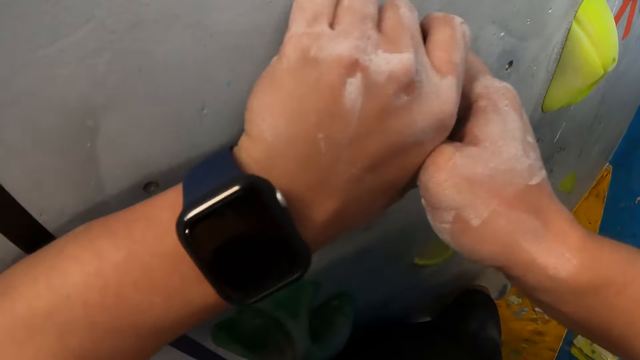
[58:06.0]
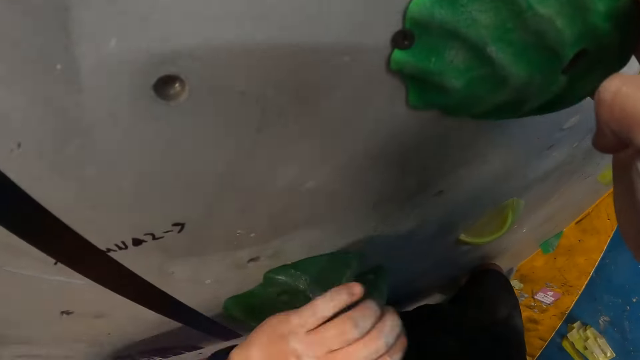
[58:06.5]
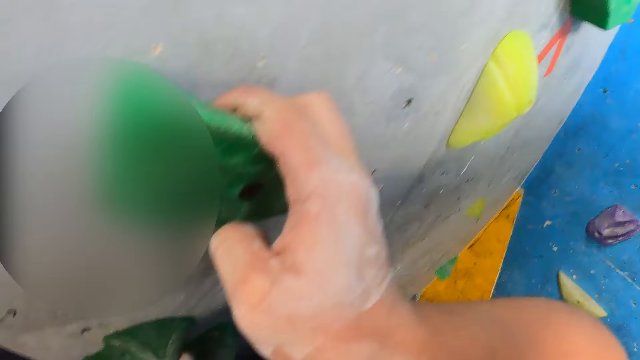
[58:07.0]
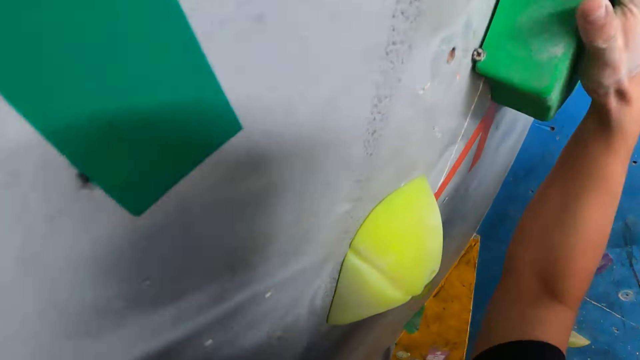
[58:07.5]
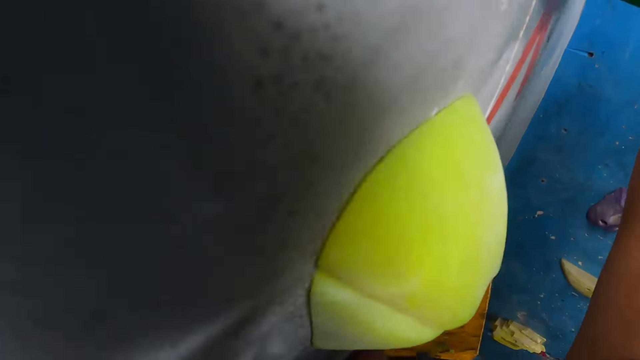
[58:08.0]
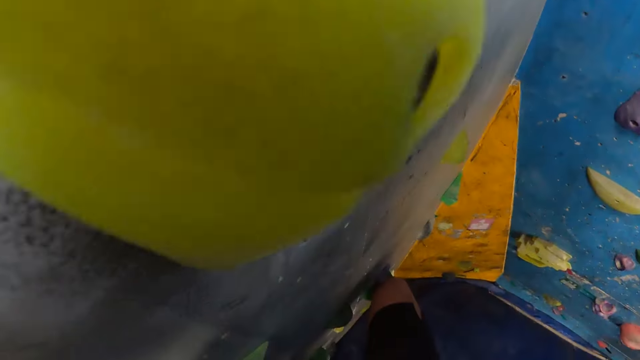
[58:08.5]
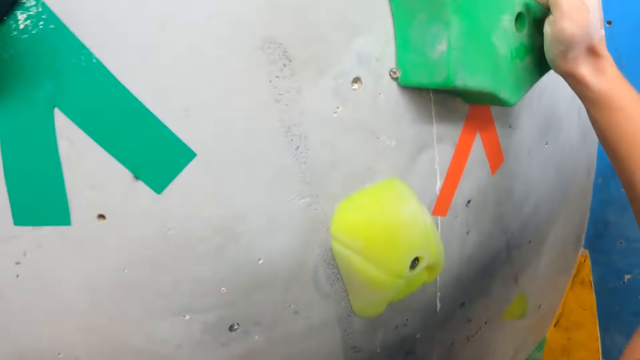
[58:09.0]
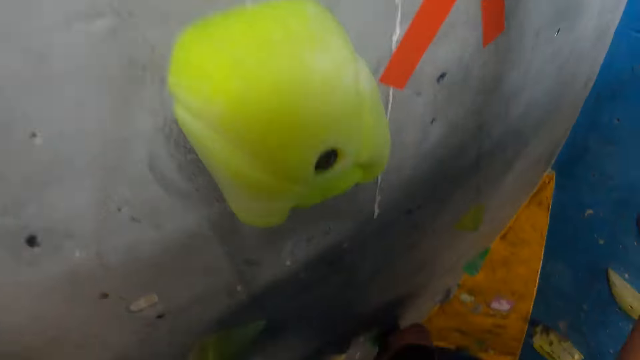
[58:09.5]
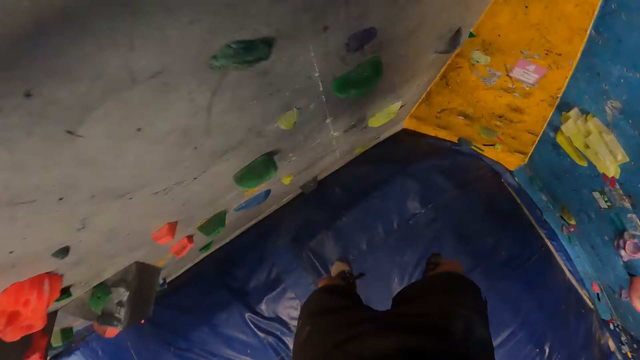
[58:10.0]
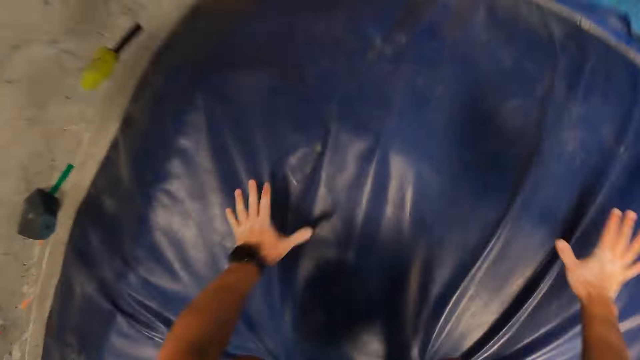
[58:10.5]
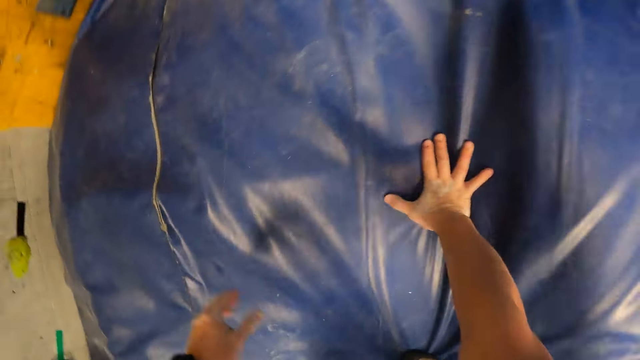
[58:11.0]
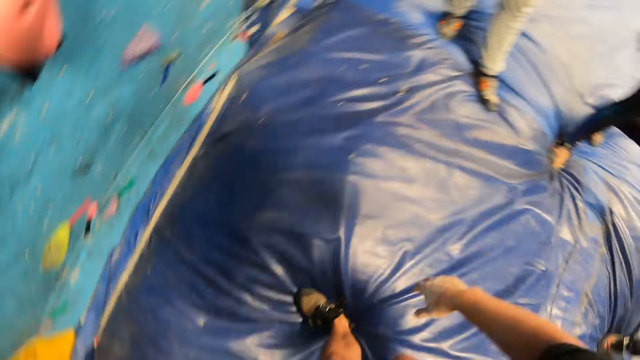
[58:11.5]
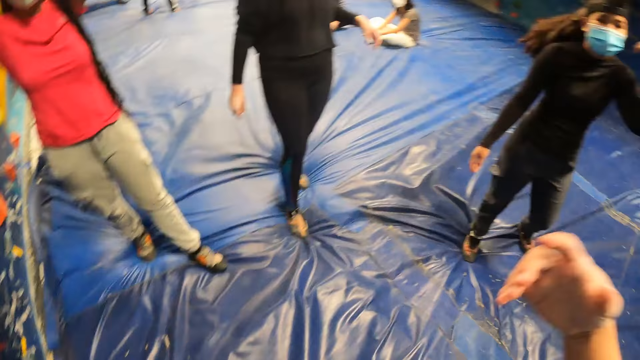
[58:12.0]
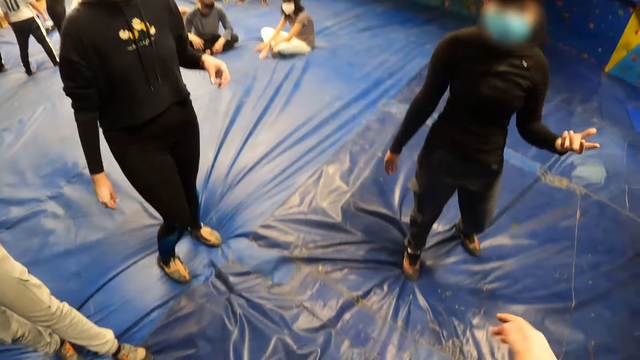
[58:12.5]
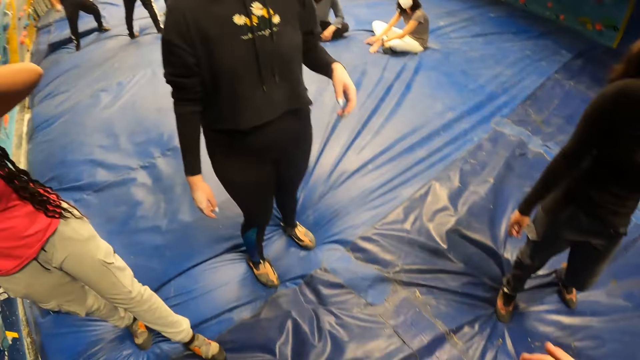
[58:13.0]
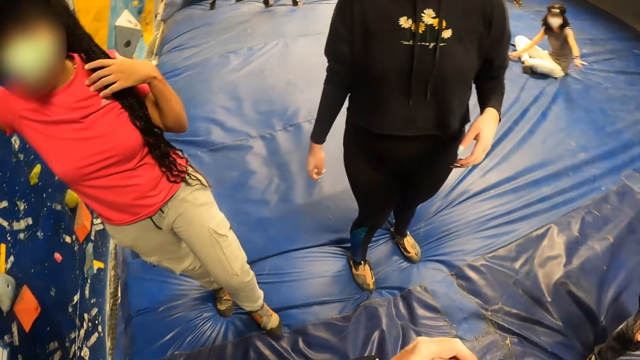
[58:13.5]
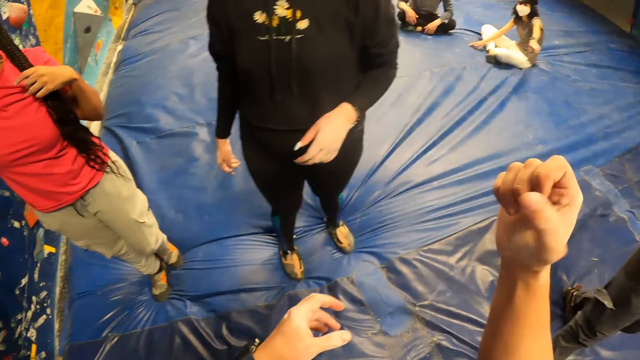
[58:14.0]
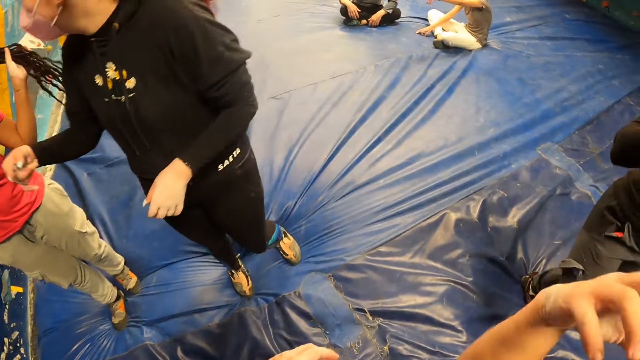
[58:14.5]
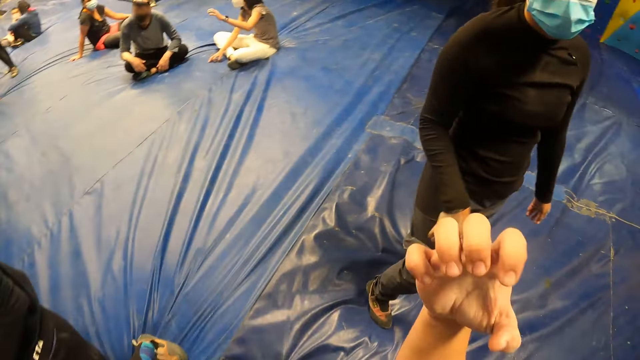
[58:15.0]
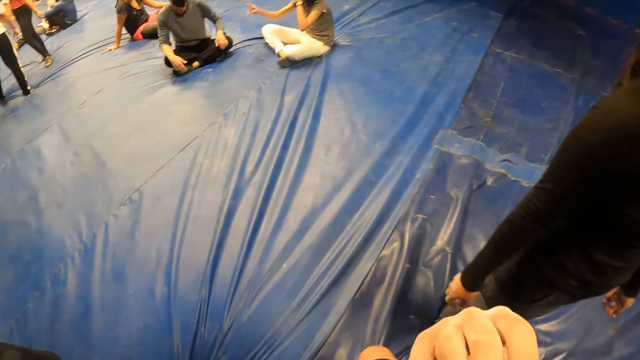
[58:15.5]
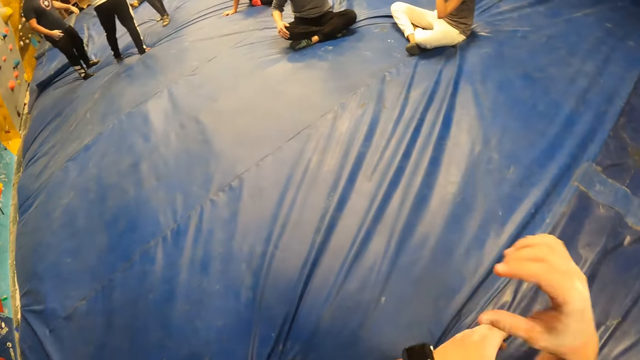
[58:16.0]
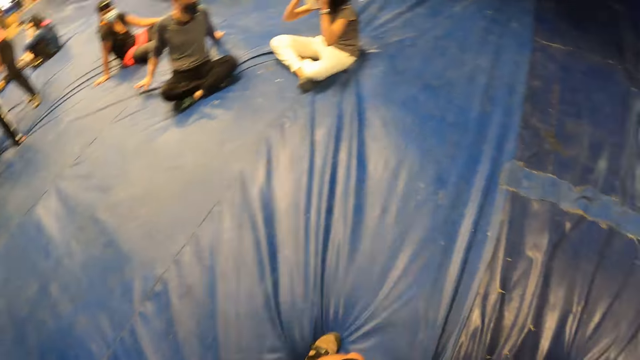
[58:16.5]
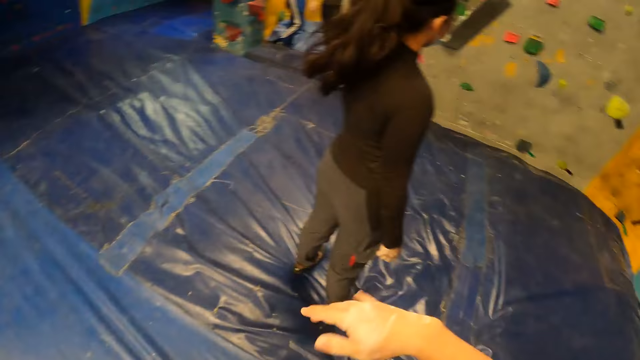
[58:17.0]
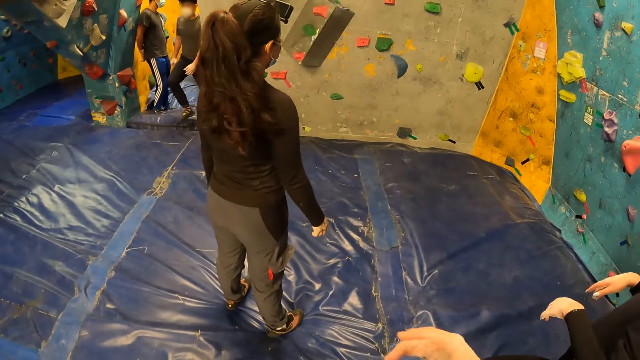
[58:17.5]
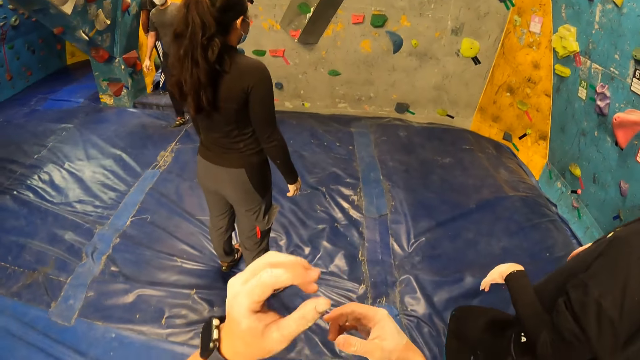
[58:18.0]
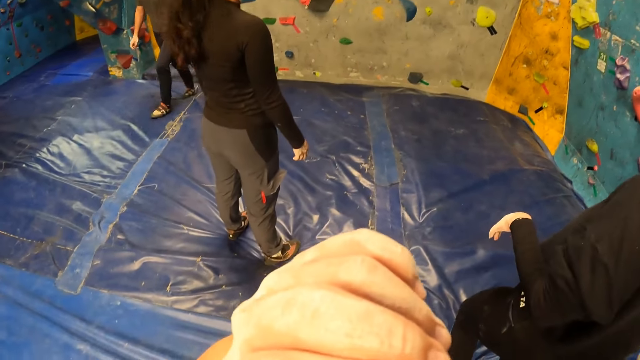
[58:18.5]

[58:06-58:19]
The camera wearer falls down from the bouldering wall. He jumps from the bouldering wall to the crash pad. He places both hands on the crash pad. He moves around. He exercises his right hand. The woman interacts with the camera wearer. The woman speaks to the camera wearer. The camera wearer shakes his hand. He moves around. He holds his right arm with his left hand.

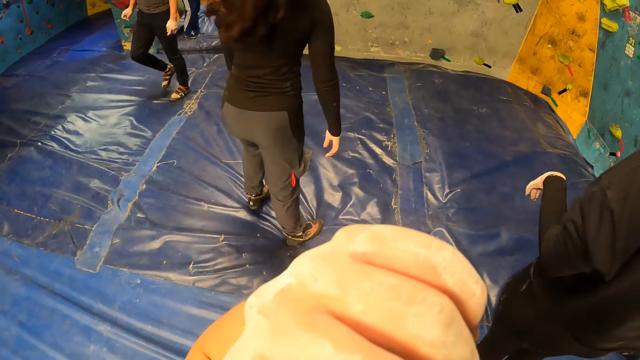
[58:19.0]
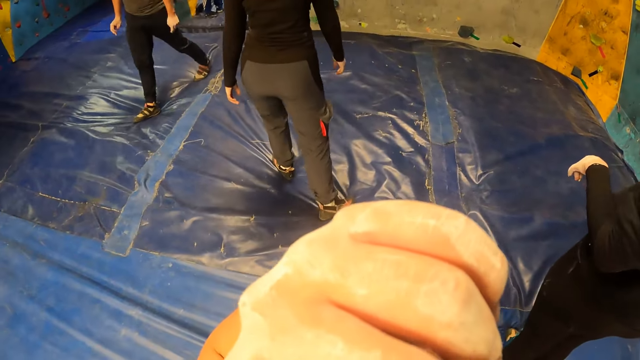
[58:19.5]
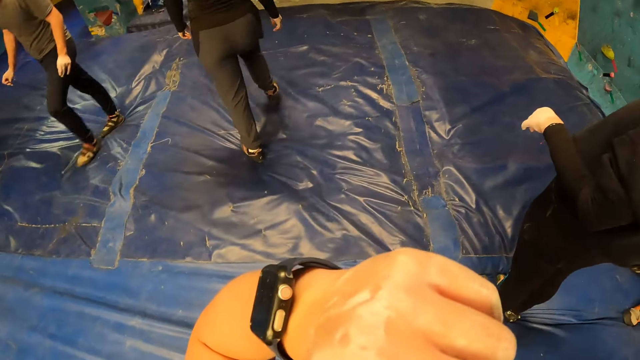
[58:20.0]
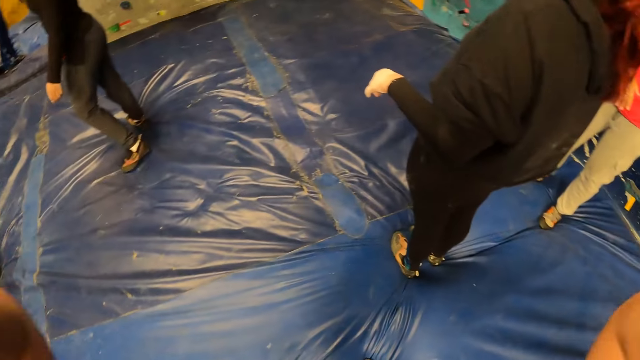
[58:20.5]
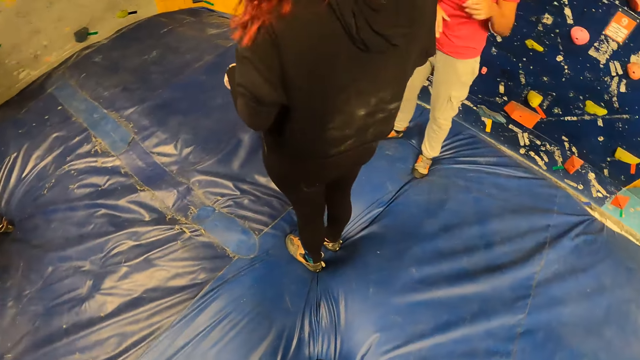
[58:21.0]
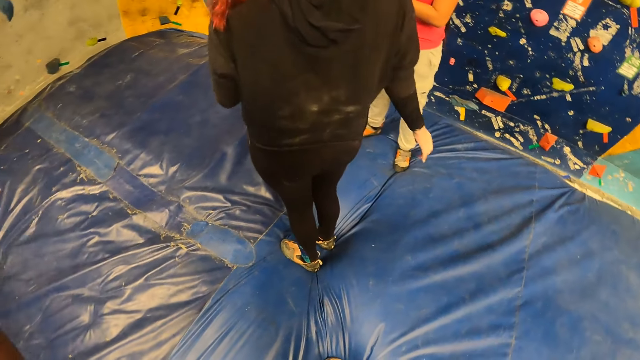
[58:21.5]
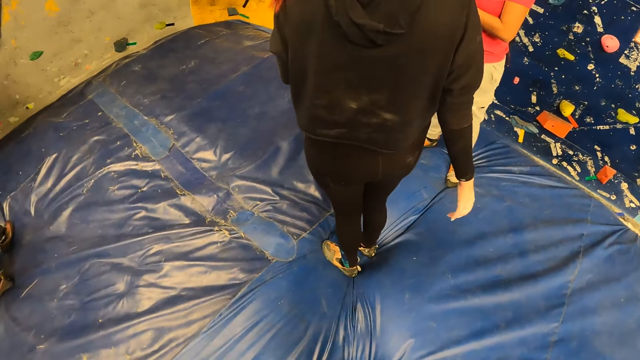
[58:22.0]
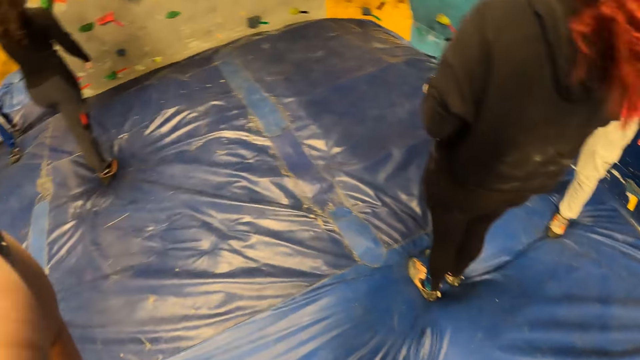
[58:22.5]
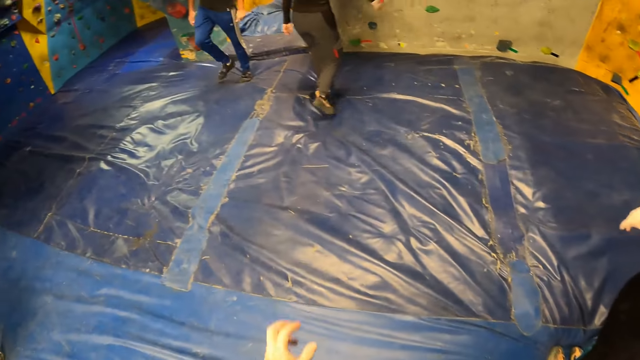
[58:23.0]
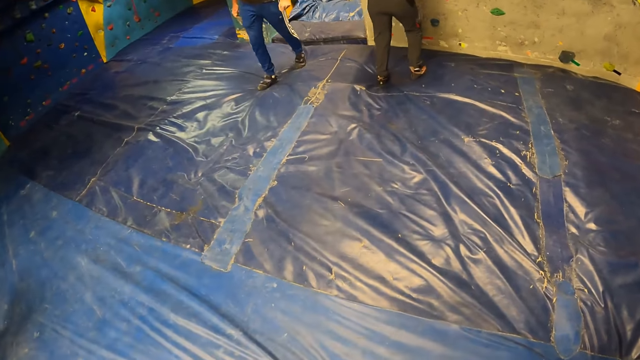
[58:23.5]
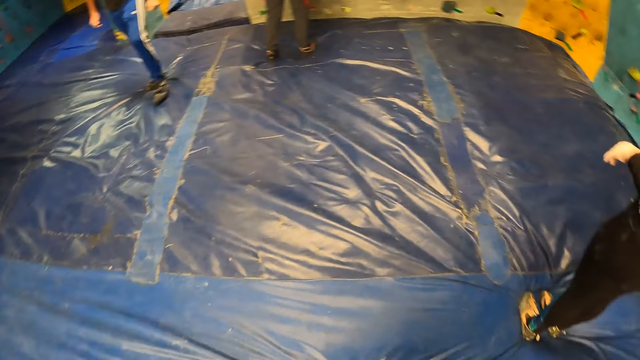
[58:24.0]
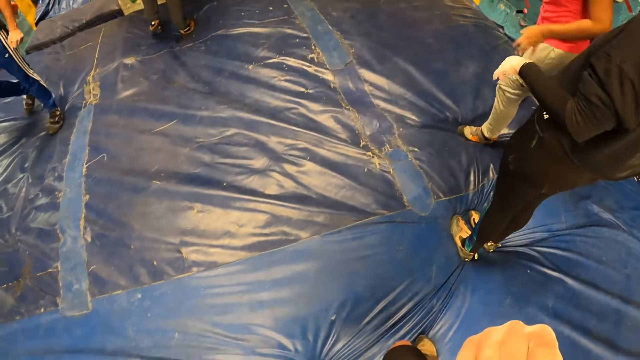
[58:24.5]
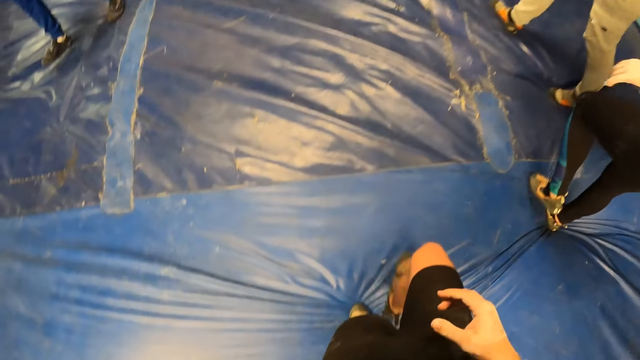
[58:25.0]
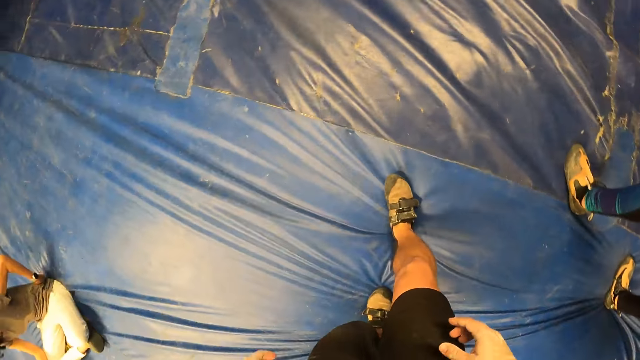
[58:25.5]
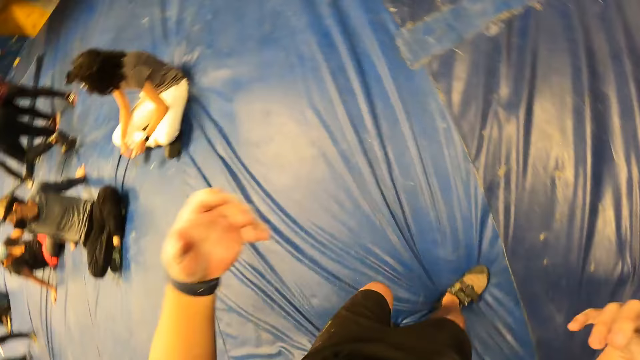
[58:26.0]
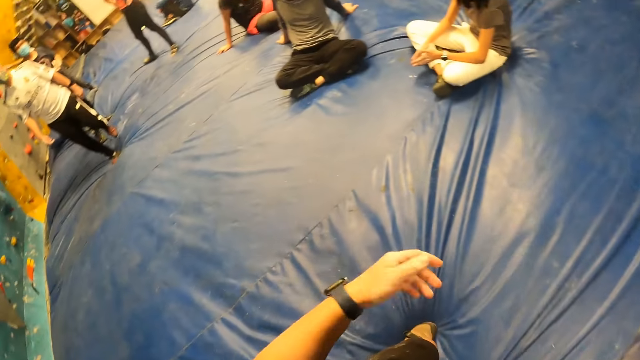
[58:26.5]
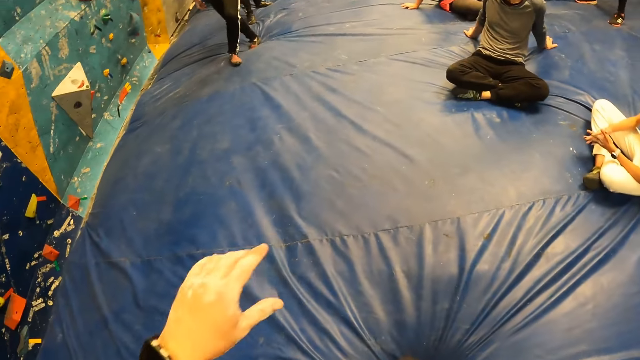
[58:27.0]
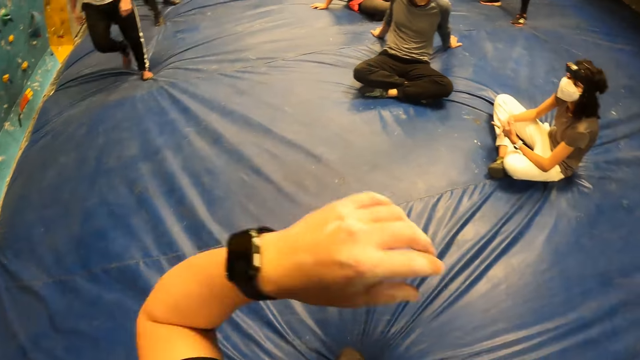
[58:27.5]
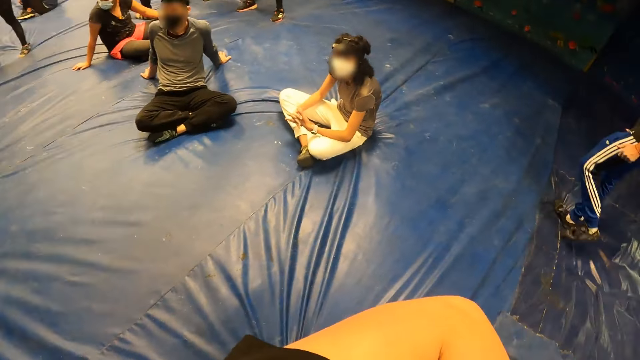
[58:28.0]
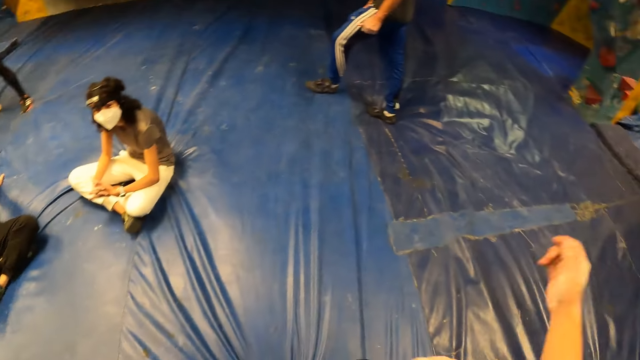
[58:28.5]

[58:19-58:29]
A woman moves around. The camera wearer looks around. Another woman climbs the bouldering wall. A third woman and a fourth woman walk around. The camera wearer moves around. They look around.
